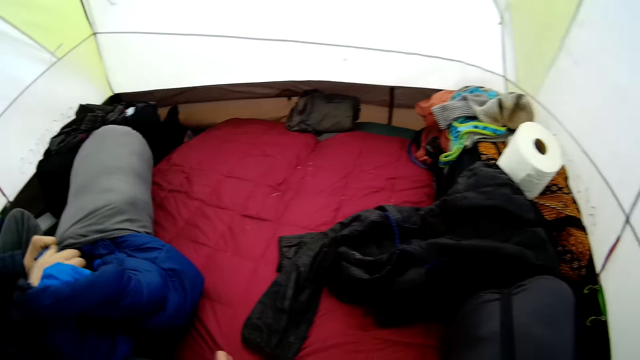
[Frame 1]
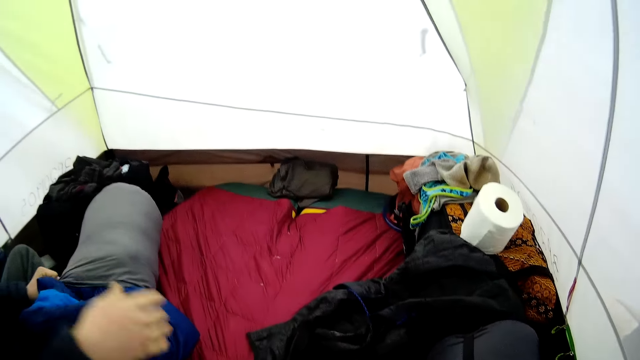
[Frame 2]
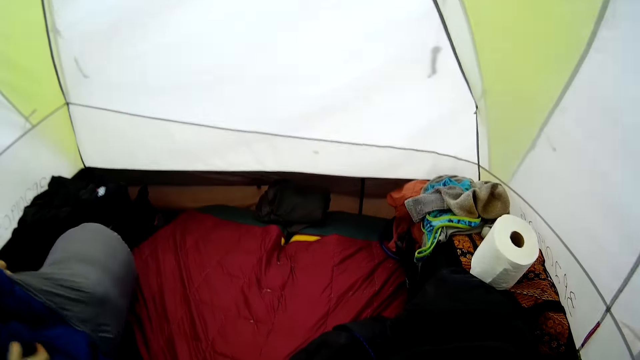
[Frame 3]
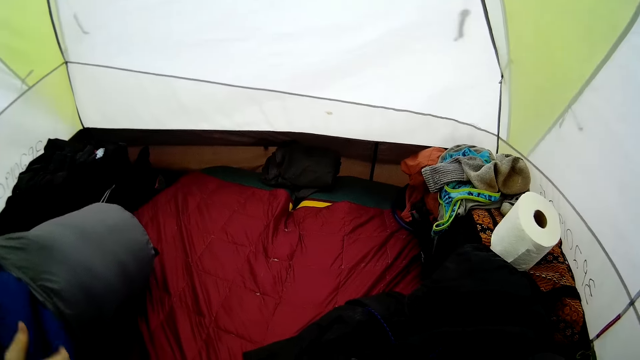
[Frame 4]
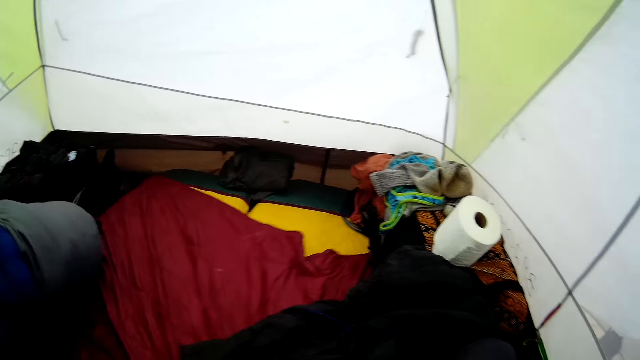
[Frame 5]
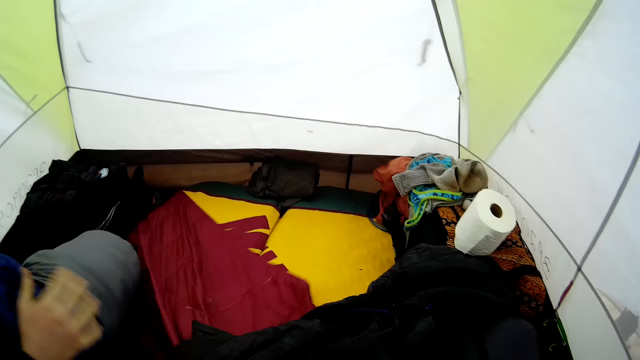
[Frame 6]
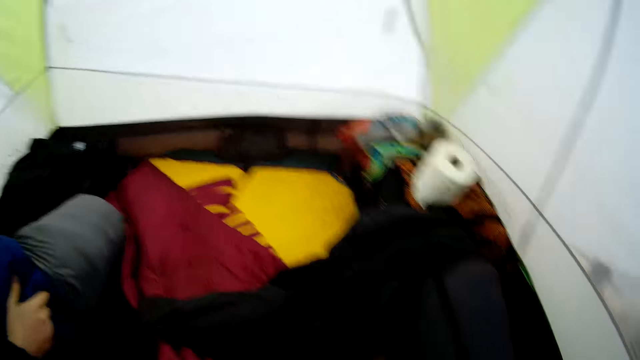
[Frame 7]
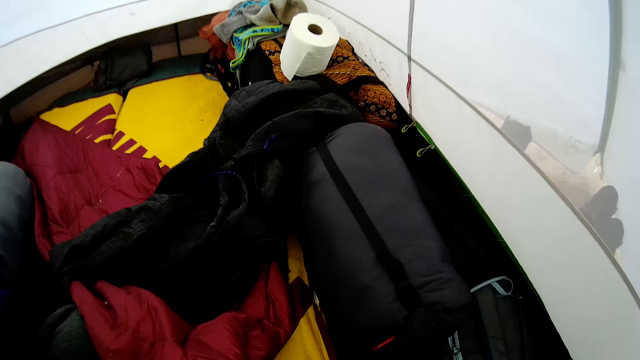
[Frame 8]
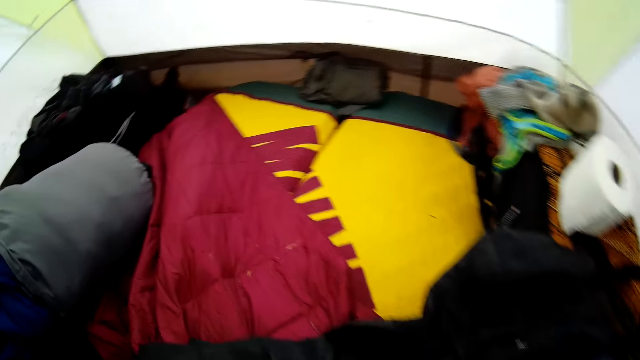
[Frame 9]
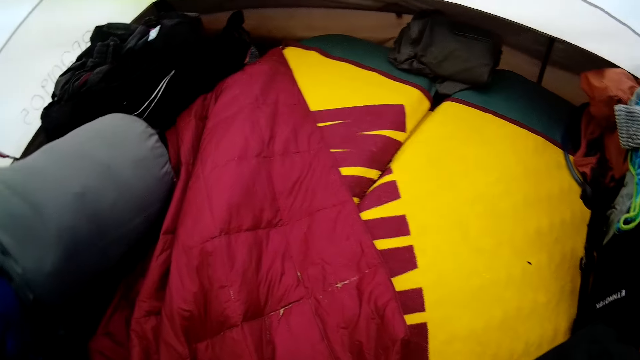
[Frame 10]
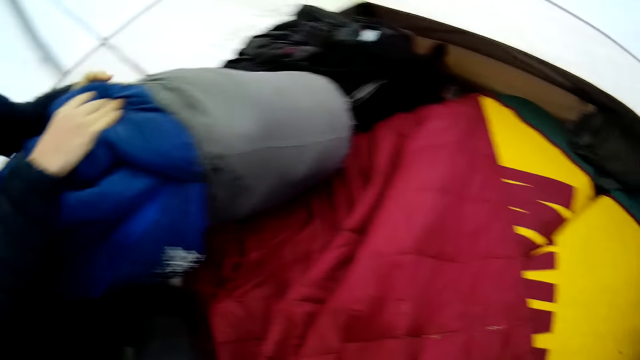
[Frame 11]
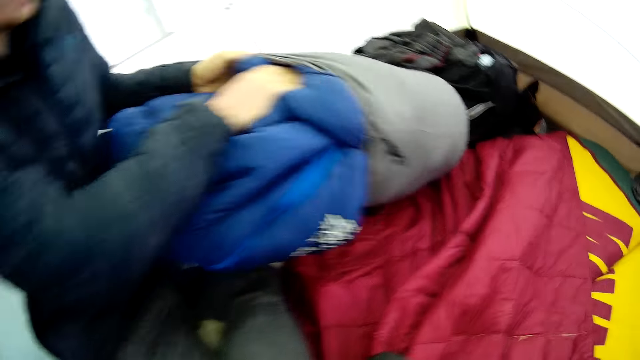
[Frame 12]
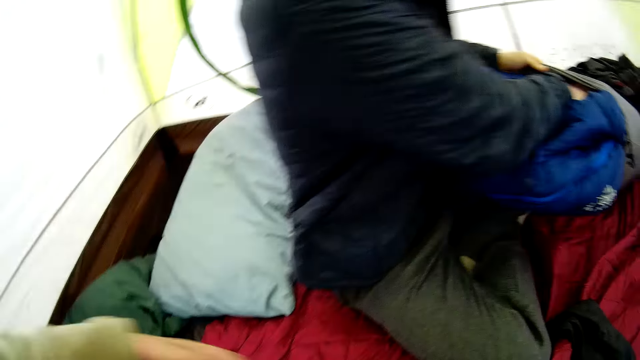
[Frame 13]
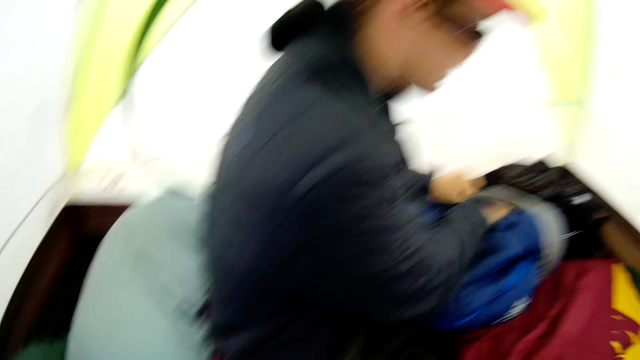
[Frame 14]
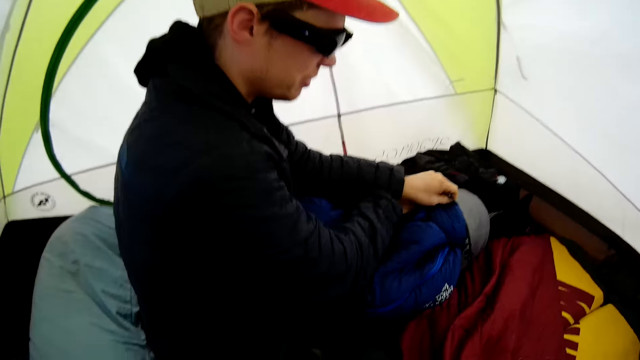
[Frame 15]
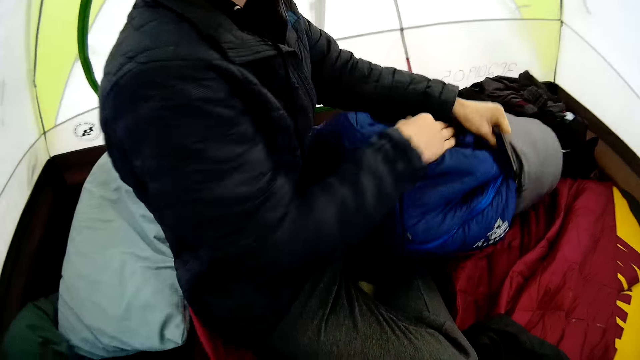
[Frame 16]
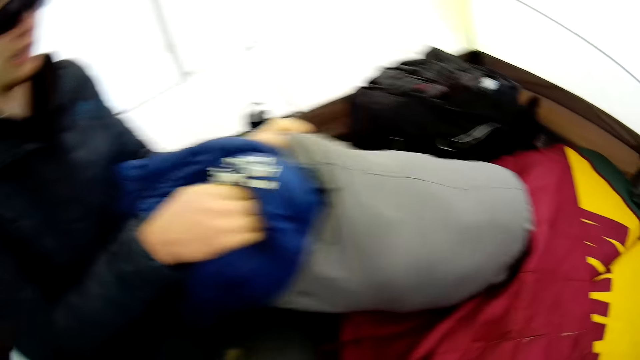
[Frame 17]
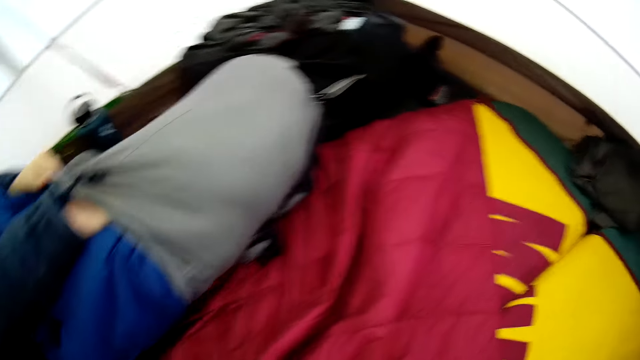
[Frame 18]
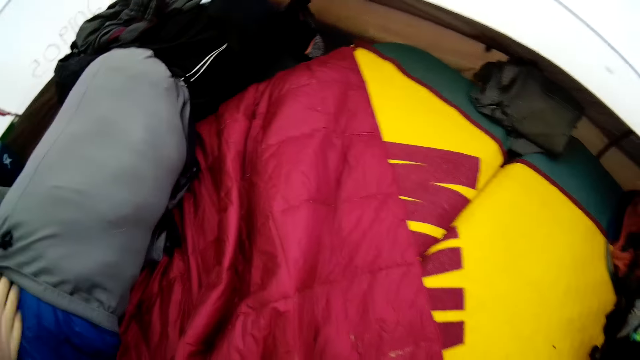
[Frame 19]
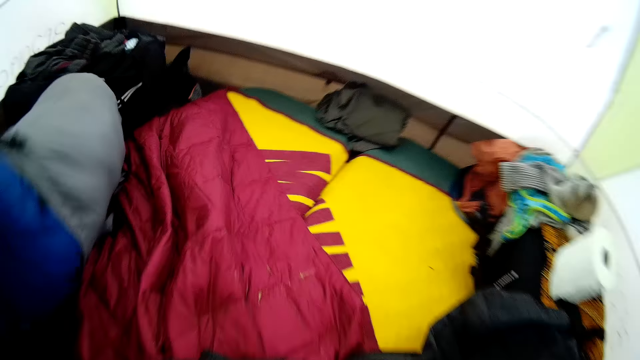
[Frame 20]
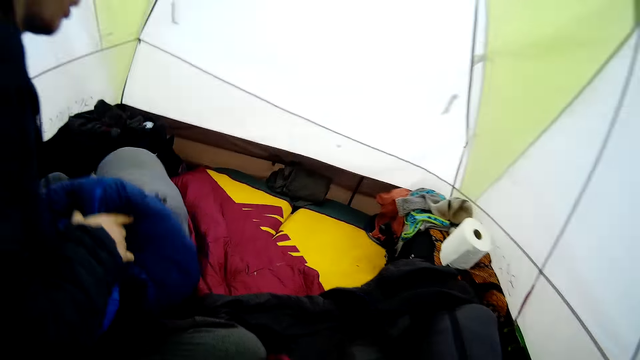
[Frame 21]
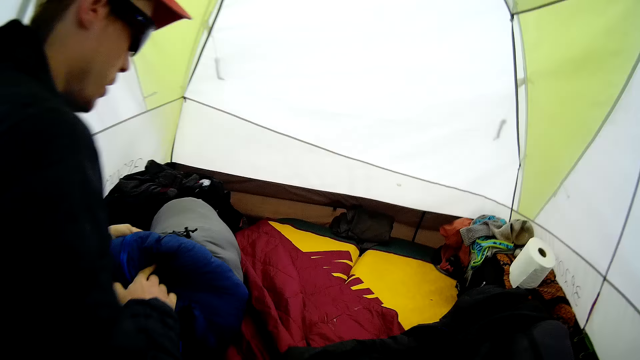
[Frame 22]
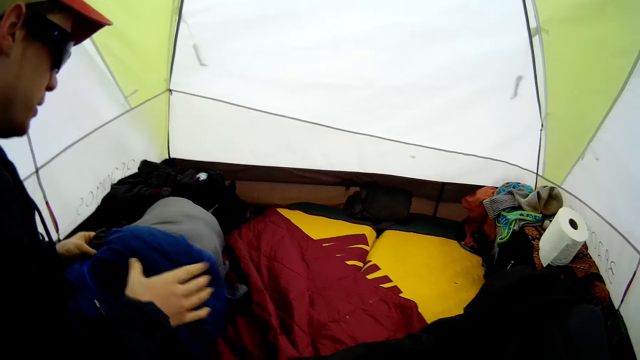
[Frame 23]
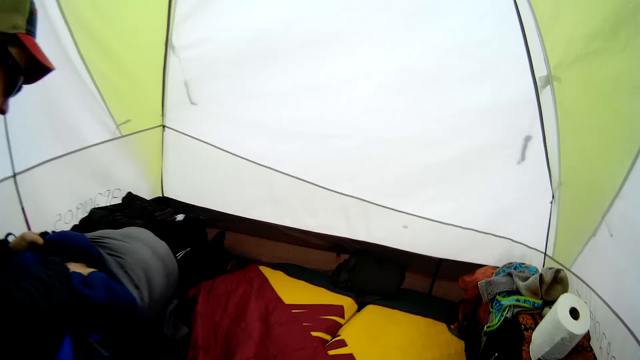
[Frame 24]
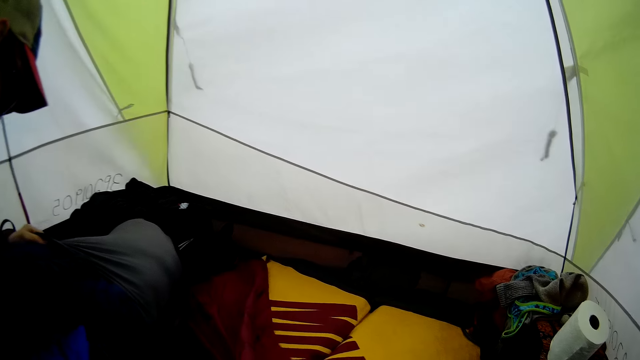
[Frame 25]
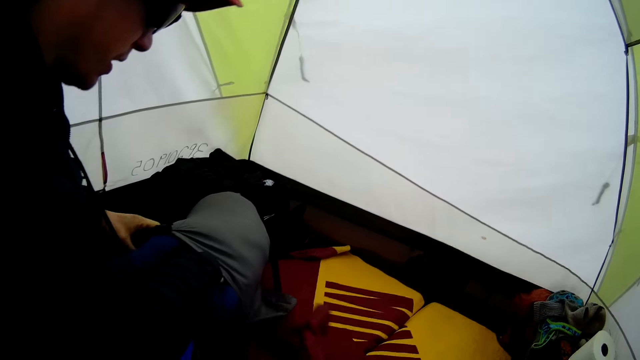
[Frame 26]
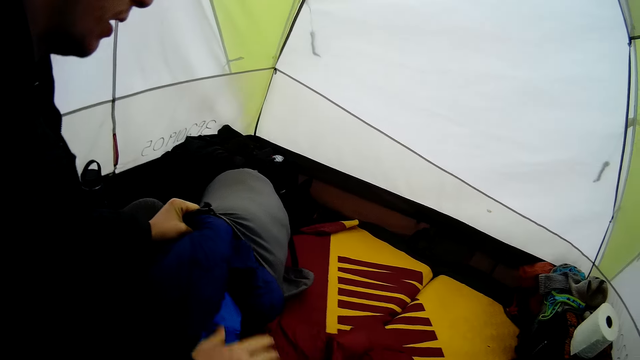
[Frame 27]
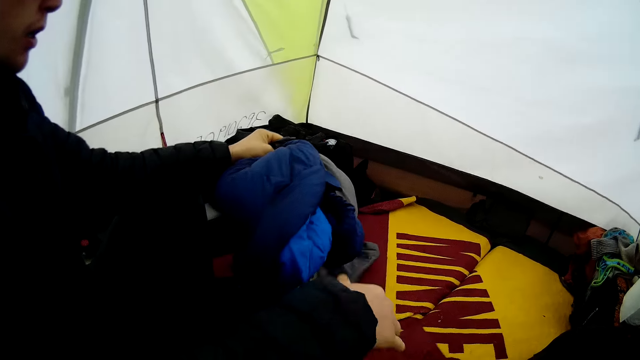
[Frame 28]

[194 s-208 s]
The camera wearer looks around the tent. They pull out the beddings. A man puts the duvet in the bag. The camera wearer looks around the tent.

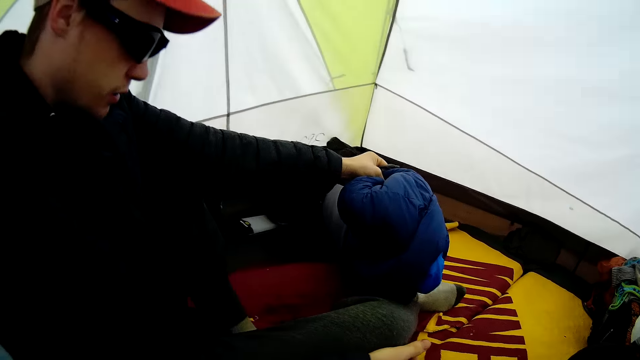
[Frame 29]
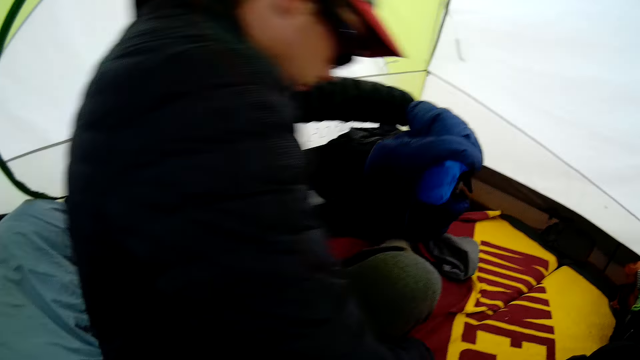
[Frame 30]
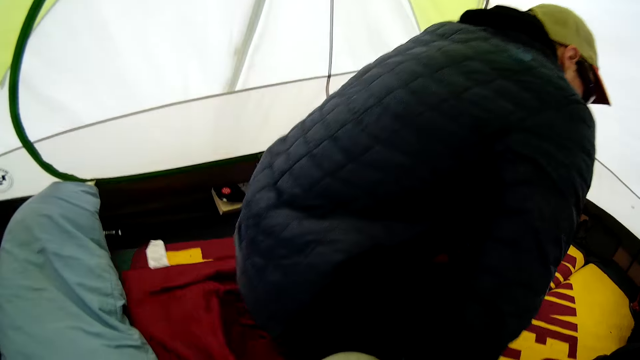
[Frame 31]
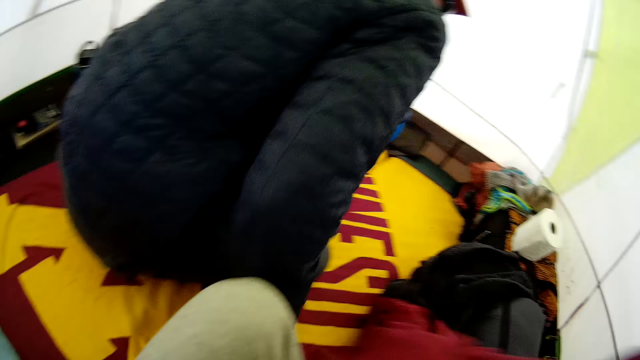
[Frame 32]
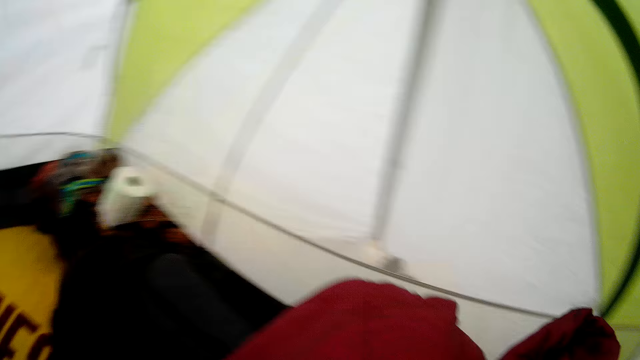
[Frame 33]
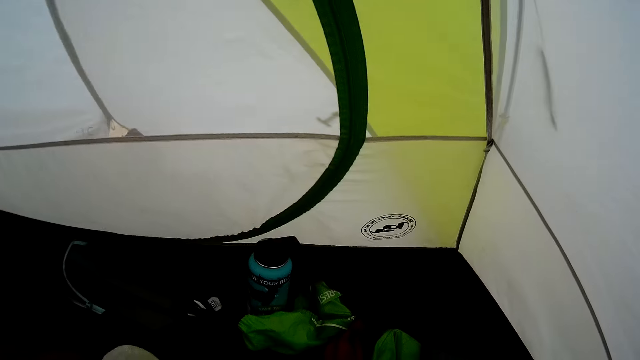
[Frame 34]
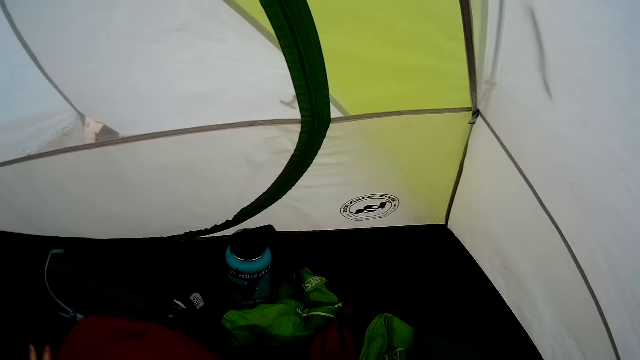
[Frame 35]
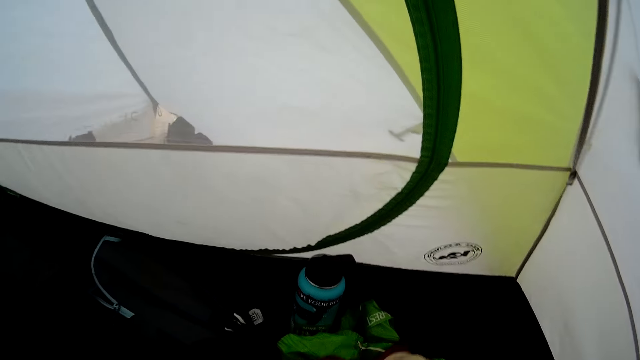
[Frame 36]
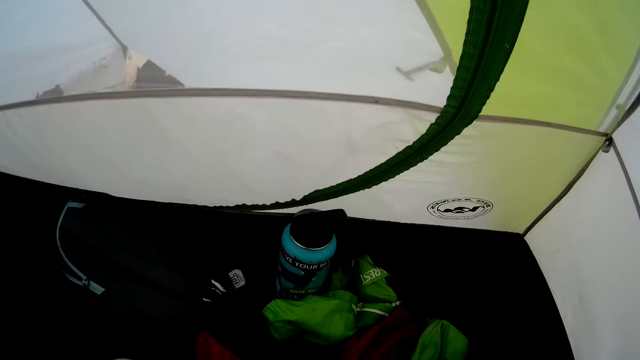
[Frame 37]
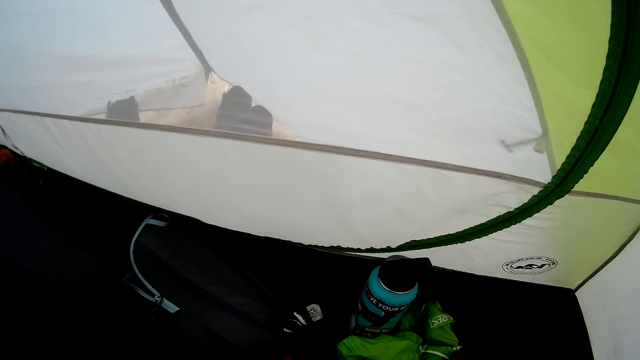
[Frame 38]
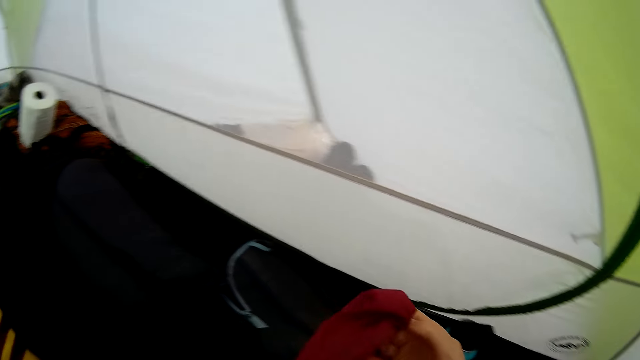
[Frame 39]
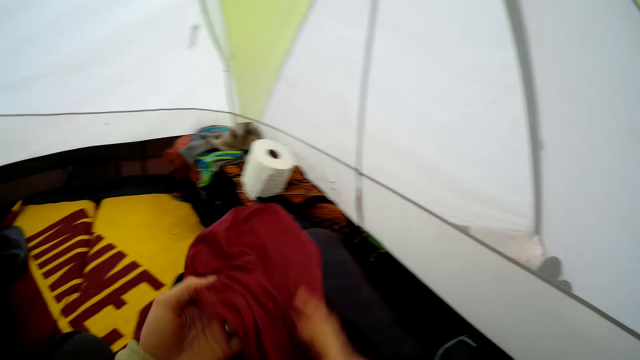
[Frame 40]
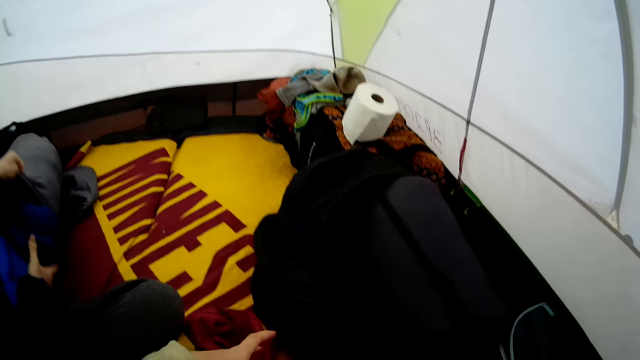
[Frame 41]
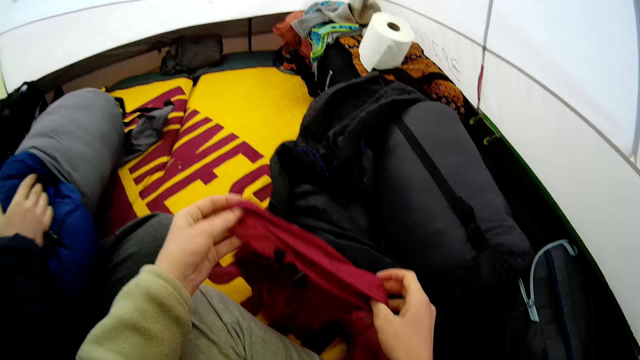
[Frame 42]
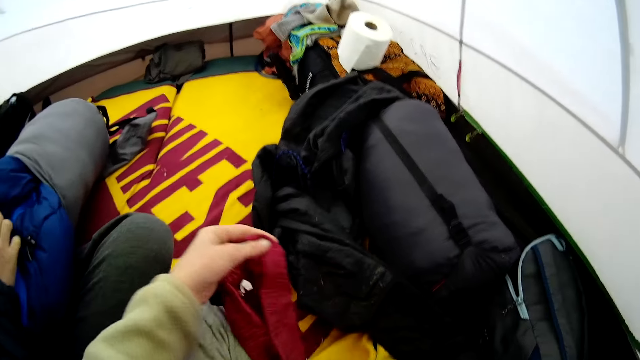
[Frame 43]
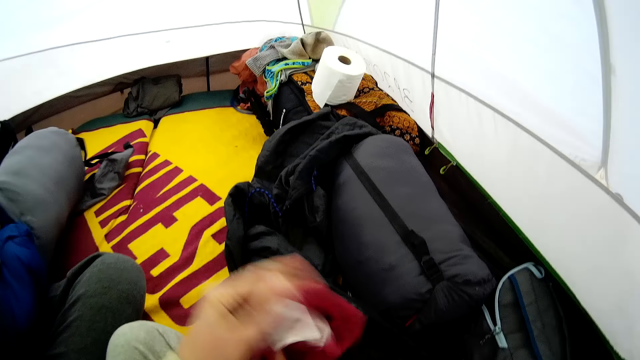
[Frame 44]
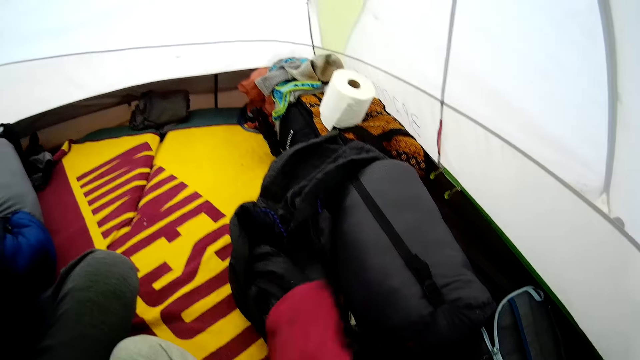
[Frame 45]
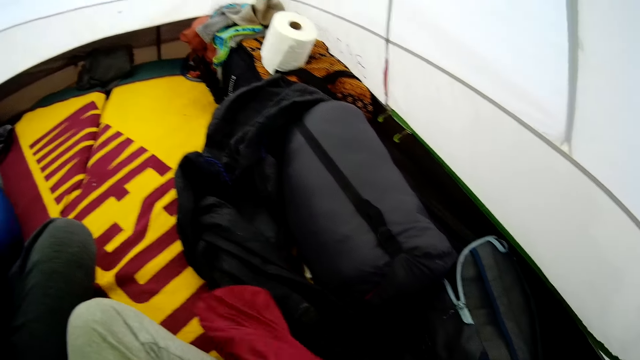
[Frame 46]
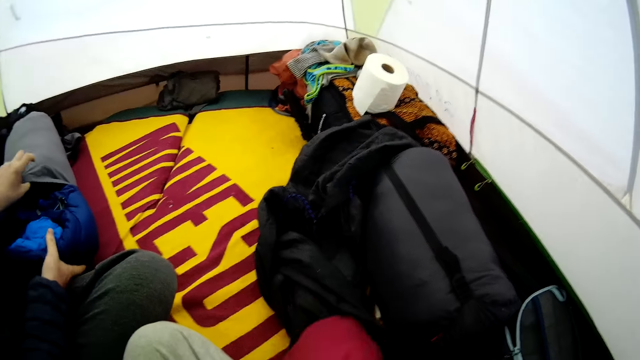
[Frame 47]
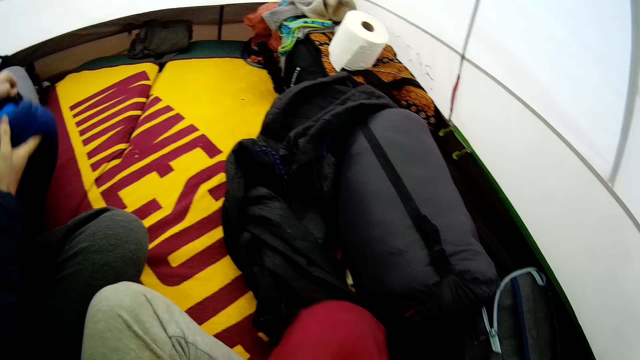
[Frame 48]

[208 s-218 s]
The camera wearer picks up the cloth and folds the cloth. They fold the beddings into the bag.
